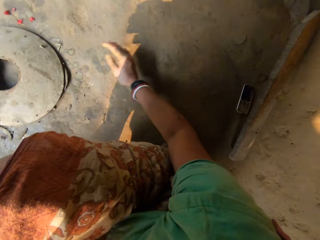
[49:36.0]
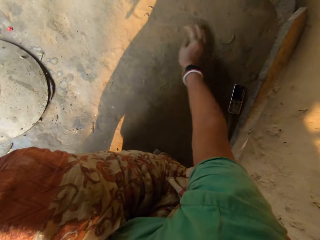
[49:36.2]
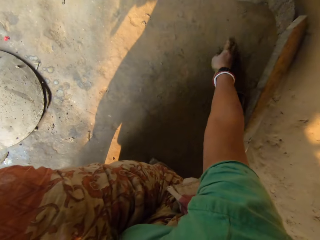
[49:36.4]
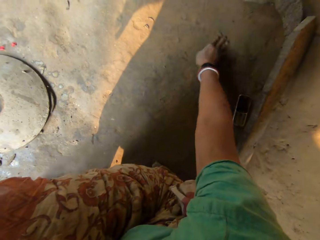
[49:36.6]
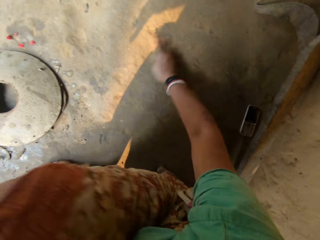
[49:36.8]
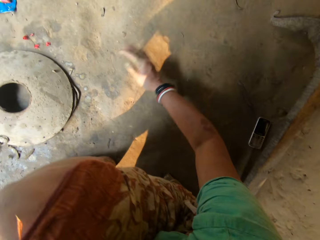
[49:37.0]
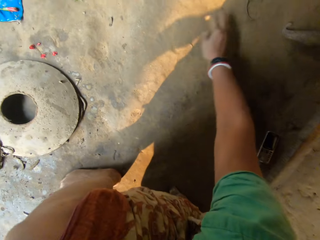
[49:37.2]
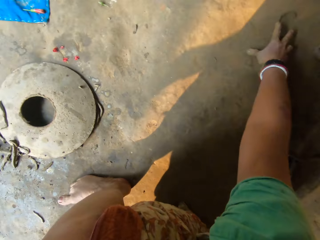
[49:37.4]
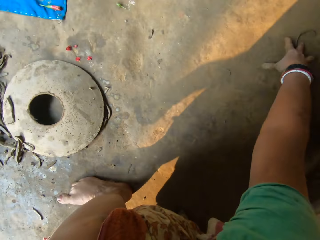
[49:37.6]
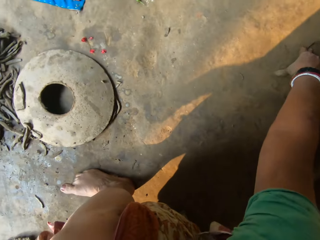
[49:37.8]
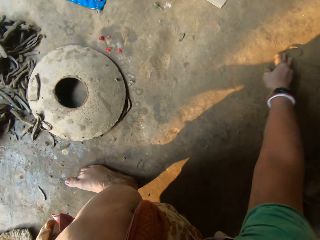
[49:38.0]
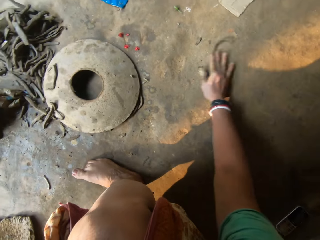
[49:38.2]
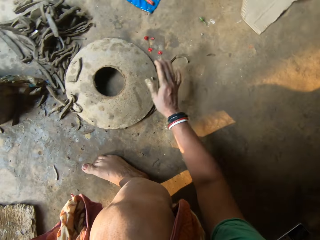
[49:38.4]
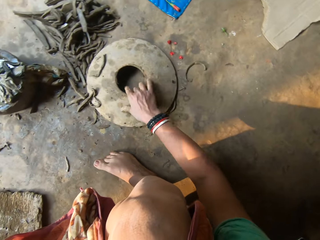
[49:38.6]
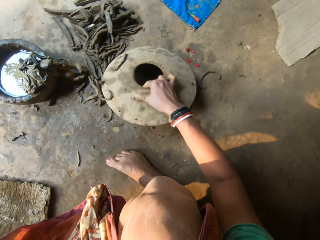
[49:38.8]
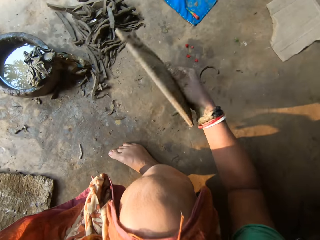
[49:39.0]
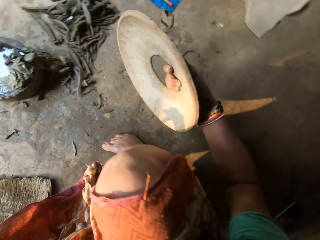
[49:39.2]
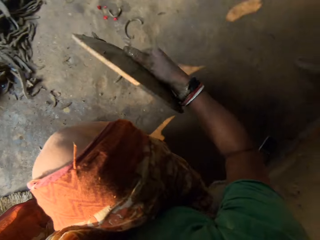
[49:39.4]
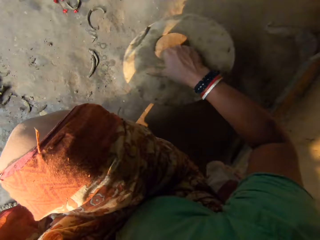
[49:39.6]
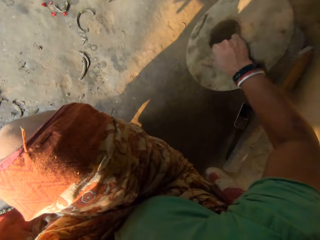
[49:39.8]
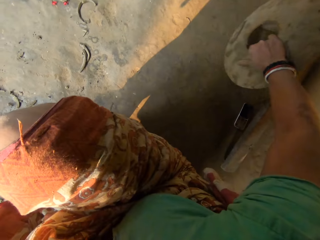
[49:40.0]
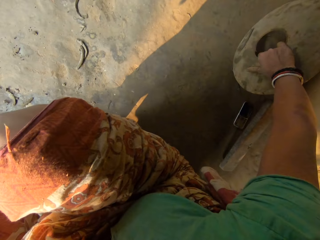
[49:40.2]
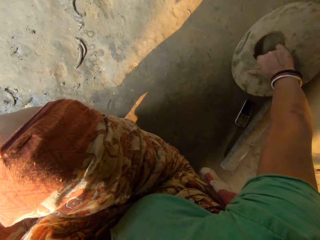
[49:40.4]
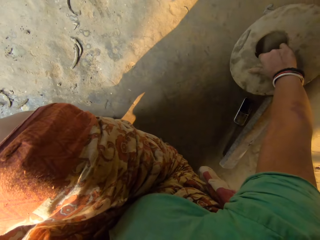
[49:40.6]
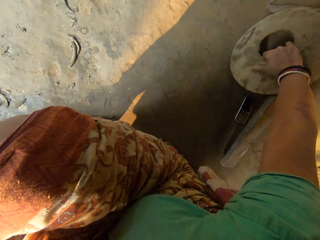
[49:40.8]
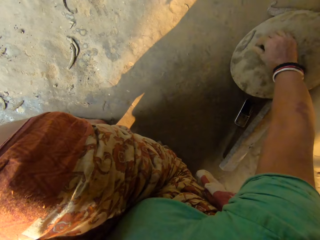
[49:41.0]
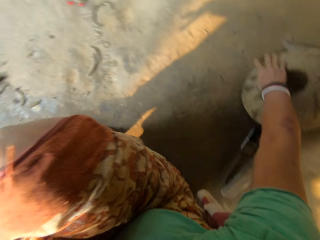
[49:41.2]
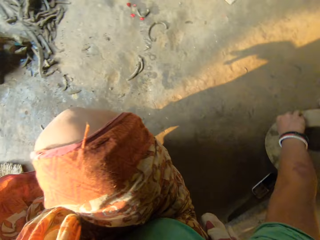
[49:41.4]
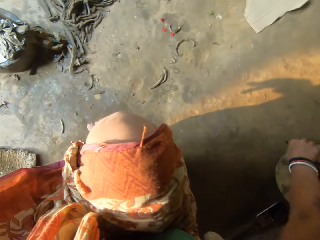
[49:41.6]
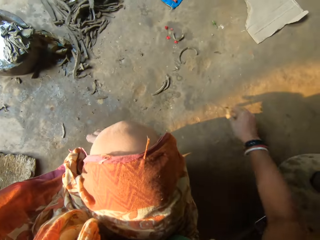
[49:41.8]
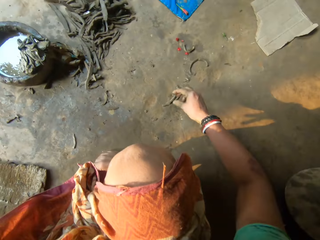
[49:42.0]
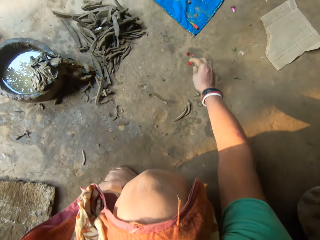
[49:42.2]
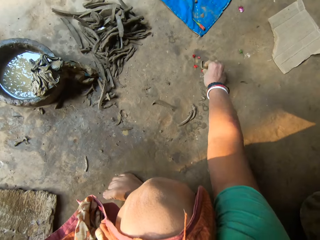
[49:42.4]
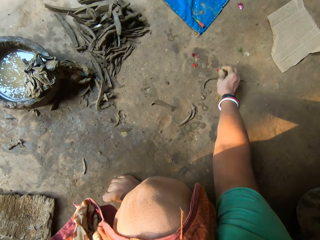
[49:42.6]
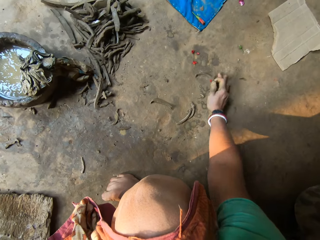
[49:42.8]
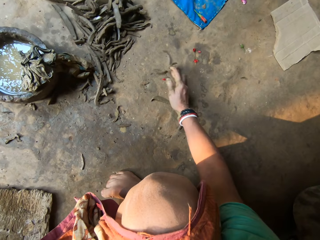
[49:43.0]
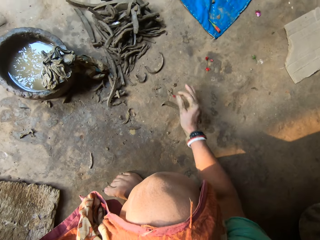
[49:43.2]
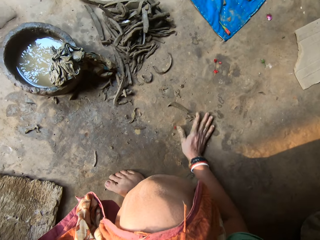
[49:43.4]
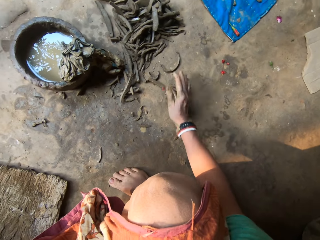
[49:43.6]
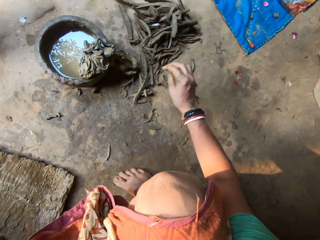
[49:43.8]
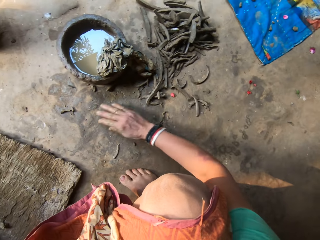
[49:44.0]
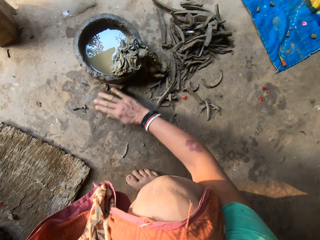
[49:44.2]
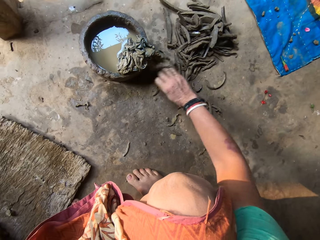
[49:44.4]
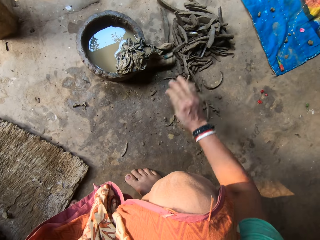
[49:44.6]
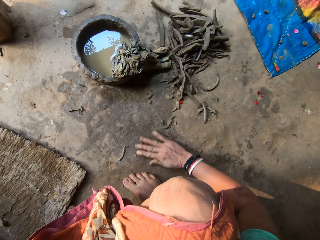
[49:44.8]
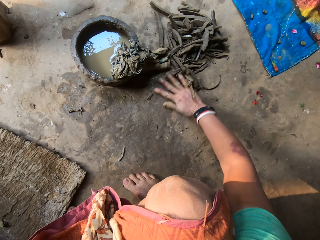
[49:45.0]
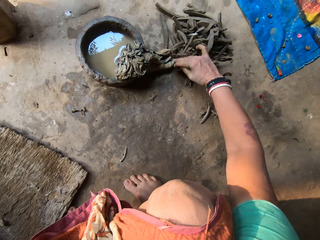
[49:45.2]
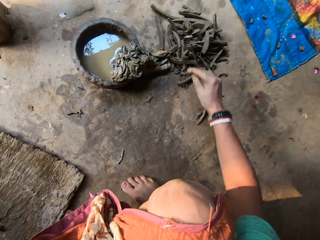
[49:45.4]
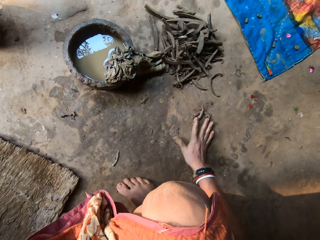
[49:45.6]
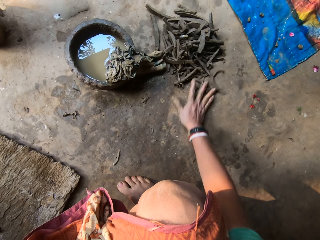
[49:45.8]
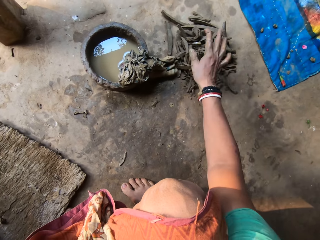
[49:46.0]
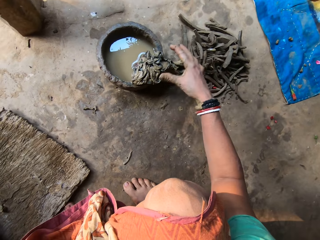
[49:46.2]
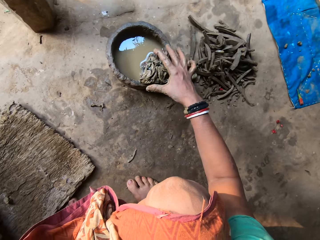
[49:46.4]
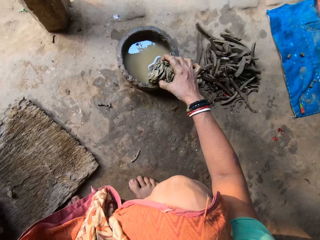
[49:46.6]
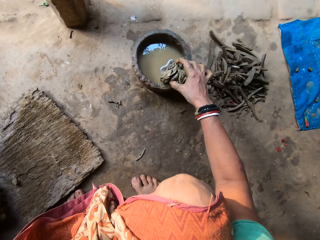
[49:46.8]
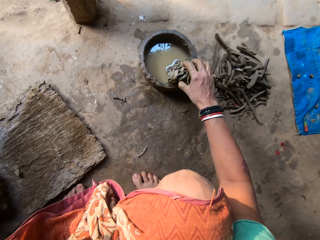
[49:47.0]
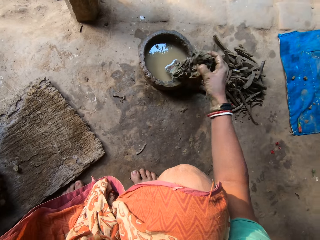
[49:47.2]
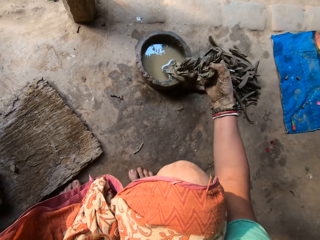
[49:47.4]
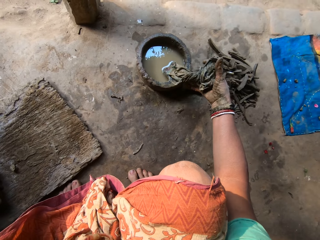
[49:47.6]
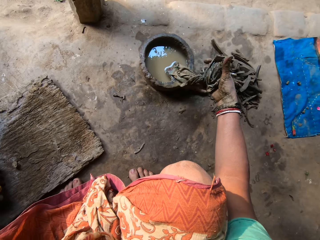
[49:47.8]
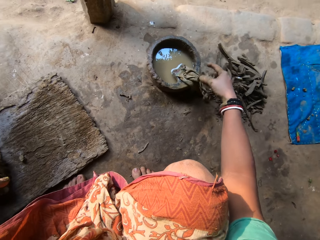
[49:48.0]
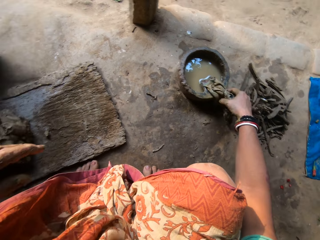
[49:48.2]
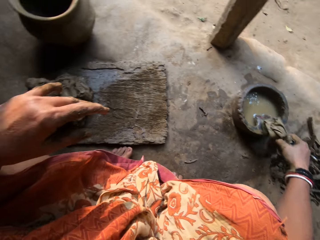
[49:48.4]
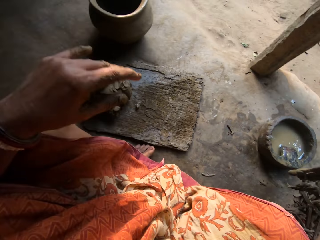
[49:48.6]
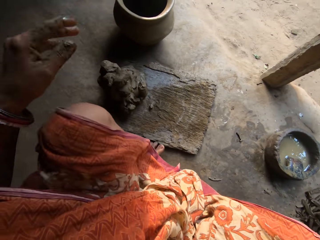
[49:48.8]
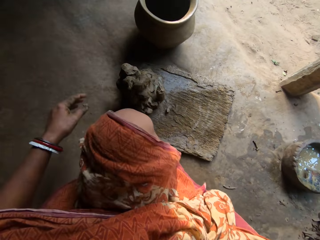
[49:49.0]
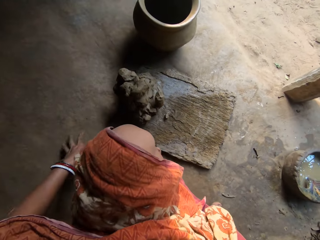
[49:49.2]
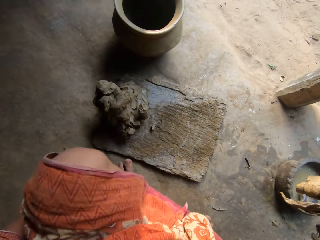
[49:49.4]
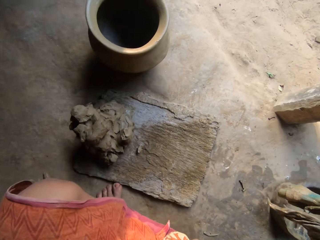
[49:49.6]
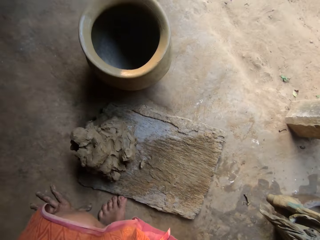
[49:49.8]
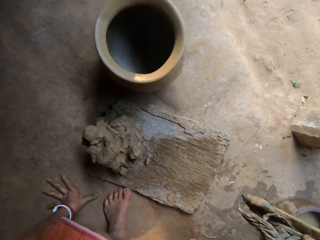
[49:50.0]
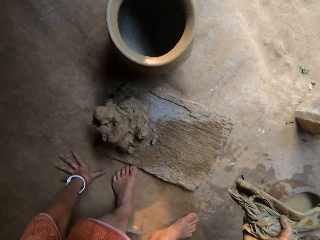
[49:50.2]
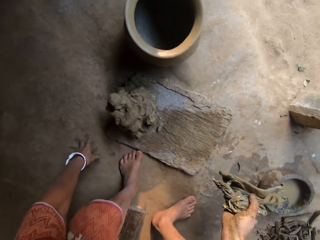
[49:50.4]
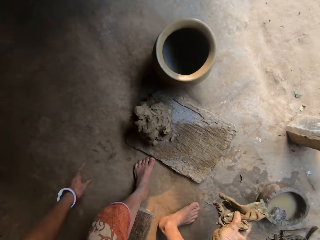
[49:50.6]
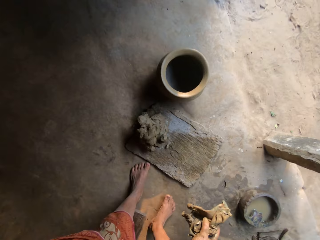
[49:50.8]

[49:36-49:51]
The camera wearer picks up a cover from the floor with her right hand. She drops the cover on the floor with her right hand. She removes clay in something. She throws the clay on the floor. She picks up clay. She moves the dirt on the floor with her right hand. She picks up the piece of cloth or sponges on the edges of a pot.

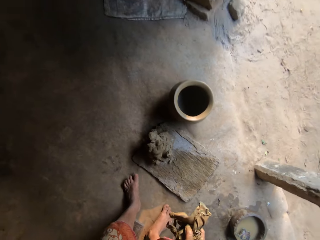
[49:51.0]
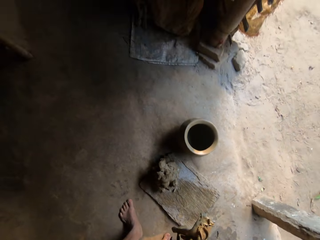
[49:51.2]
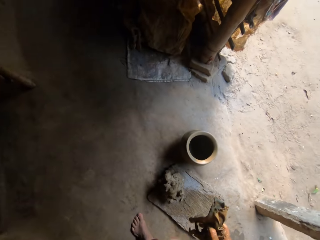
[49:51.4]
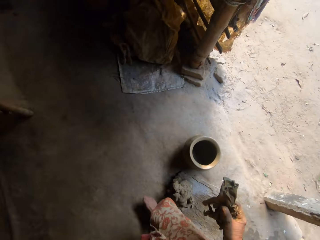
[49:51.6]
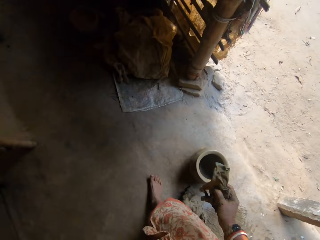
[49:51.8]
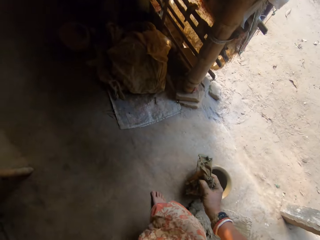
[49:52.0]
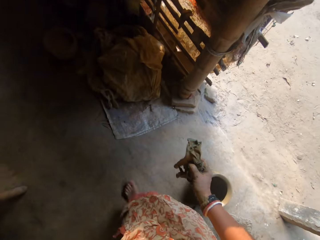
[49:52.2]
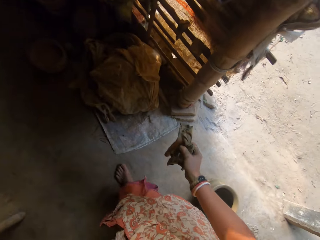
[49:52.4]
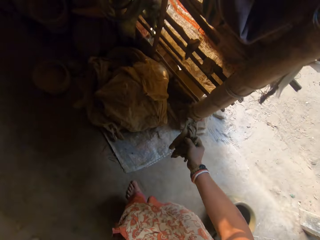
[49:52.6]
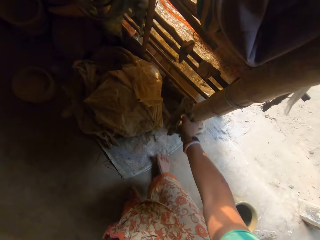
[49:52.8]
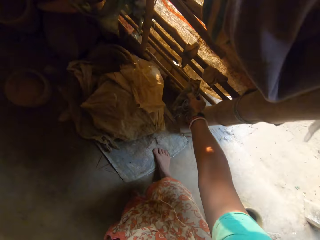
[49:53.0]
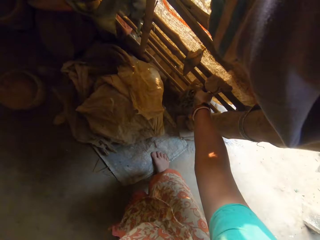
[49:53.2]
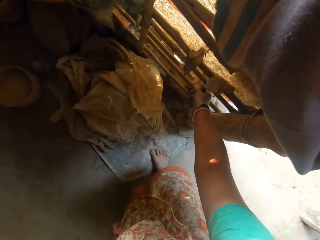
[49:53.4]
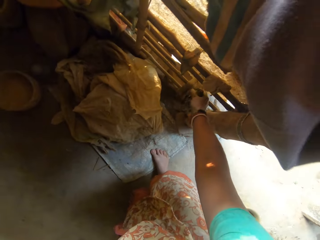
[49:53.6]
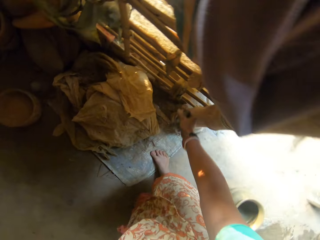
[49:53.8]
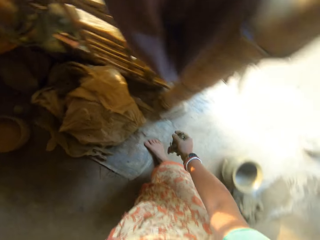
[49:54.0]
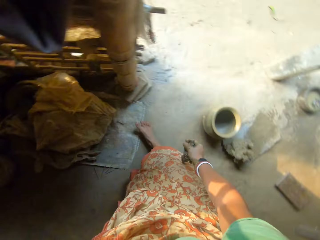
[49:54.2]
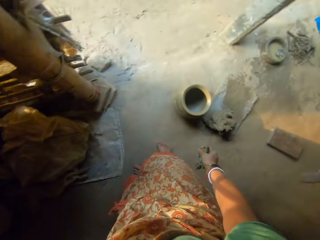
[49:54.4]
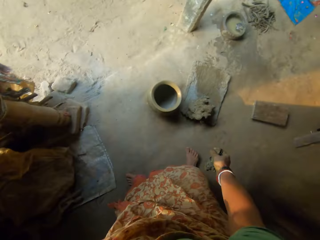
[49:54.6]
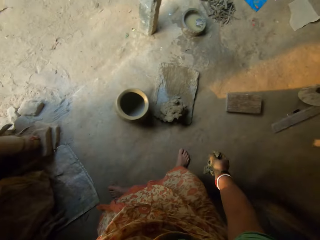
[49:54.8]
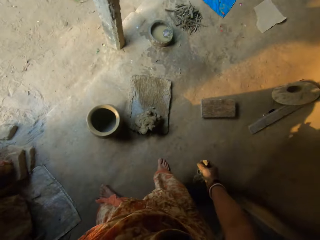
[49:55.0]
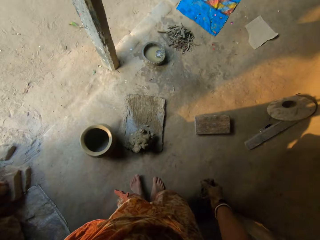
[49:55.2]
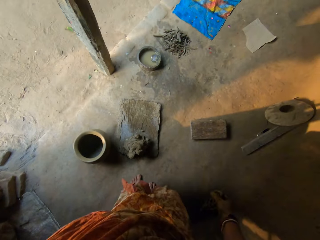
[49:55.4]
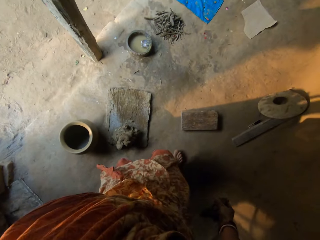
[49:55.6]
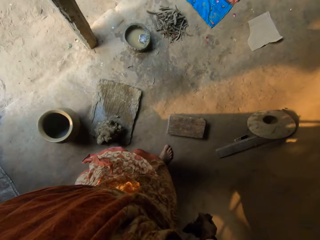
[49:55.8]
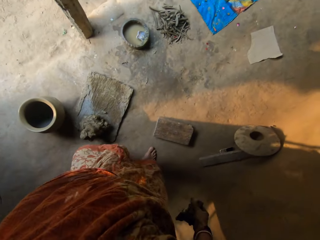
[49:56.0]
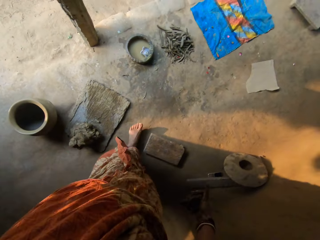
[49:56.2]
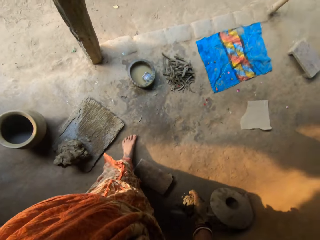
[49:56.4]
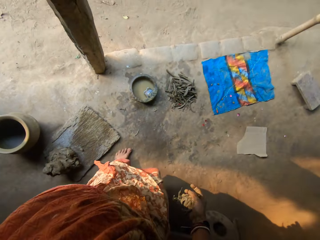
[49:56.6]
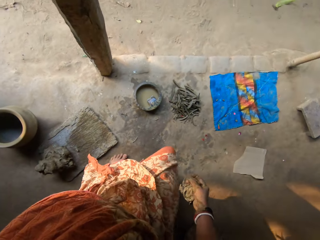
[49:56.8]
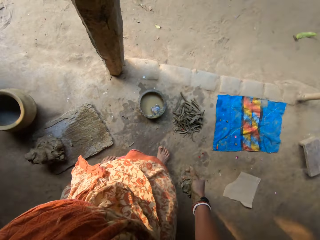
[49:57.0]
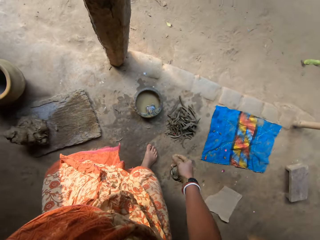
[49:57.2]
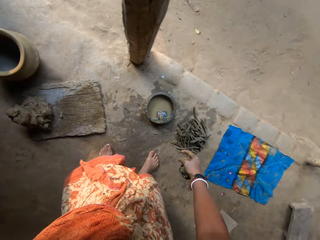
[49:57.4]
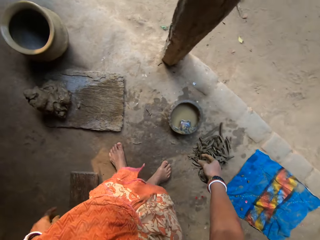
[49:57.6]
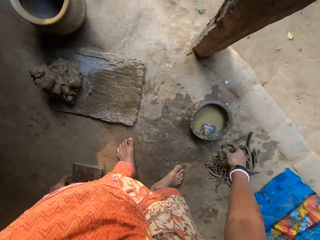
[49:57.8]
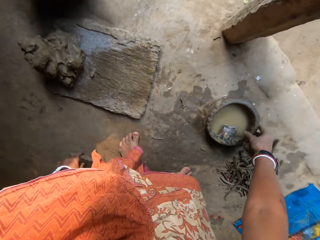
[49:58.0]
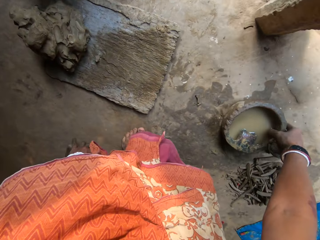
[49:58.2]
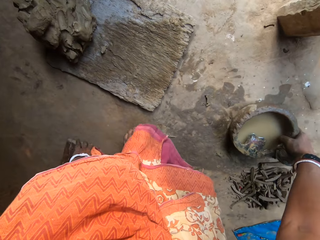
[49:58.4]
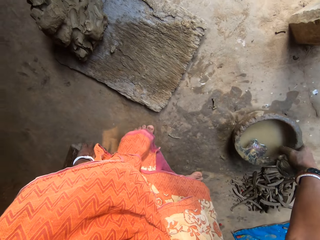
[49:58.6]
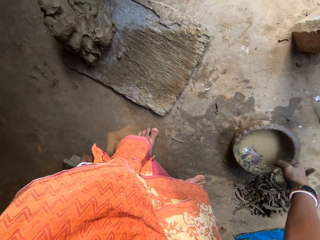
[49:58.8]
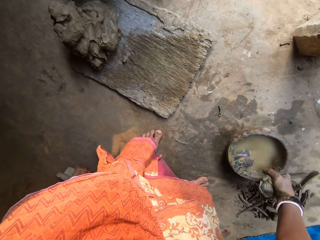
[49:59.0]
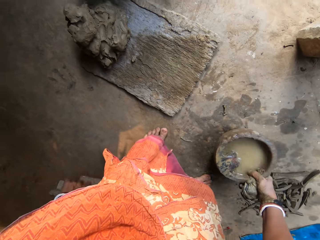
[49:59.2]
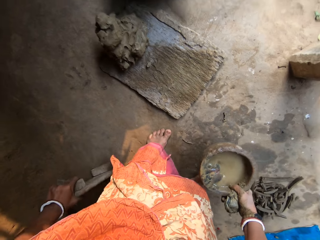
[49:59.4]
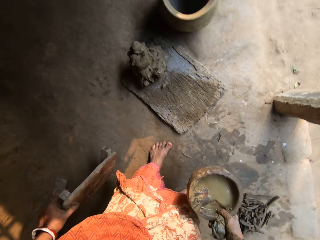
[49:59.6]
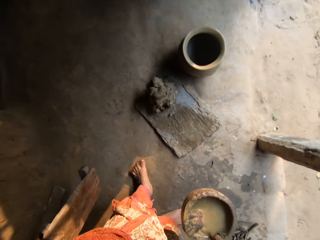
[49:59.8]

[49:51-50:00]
The camera wearer hangs the cloth on the wood stand. They pick up a stool on the floor. They pick up a pot of water on the floor.
